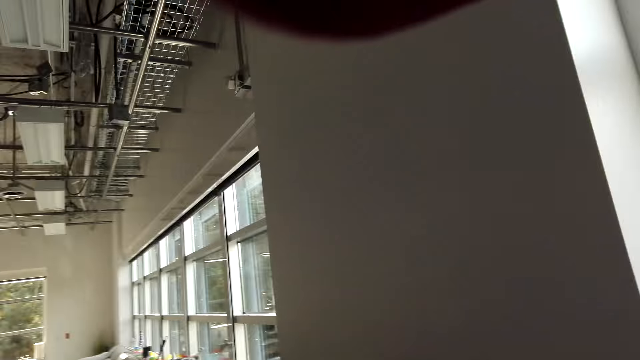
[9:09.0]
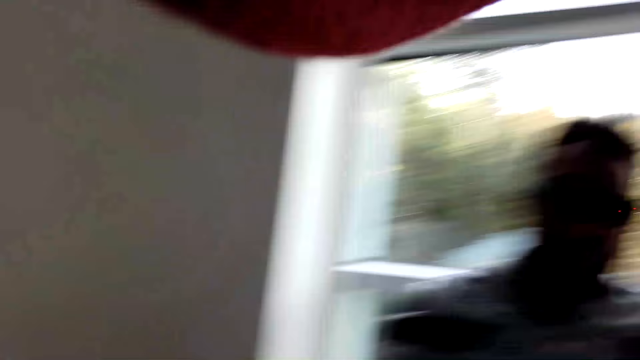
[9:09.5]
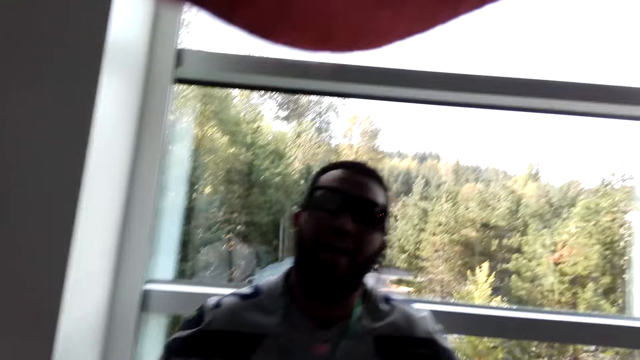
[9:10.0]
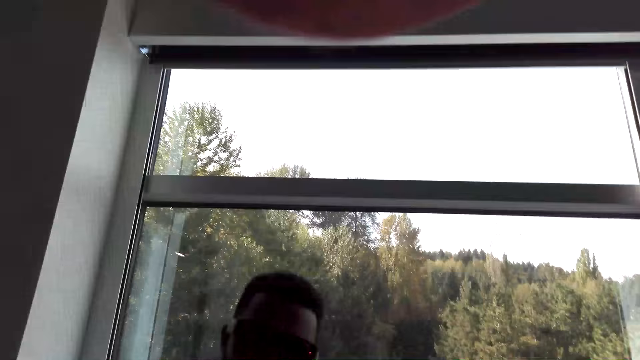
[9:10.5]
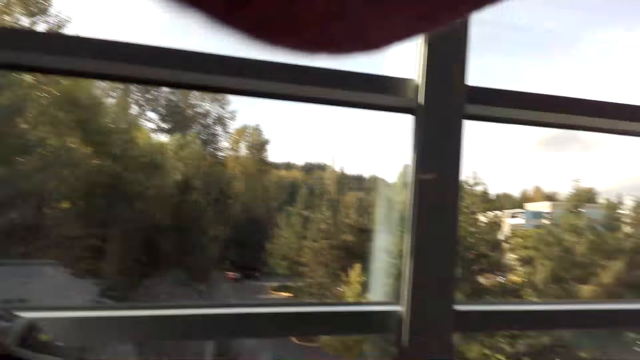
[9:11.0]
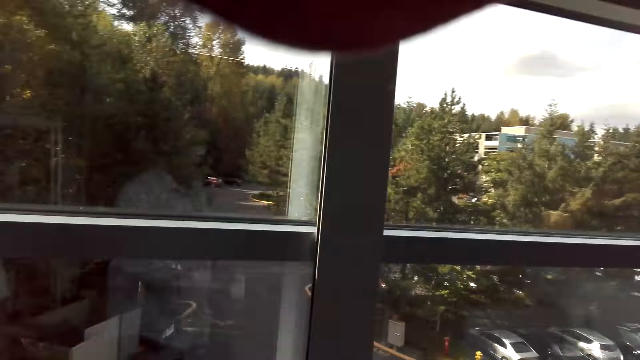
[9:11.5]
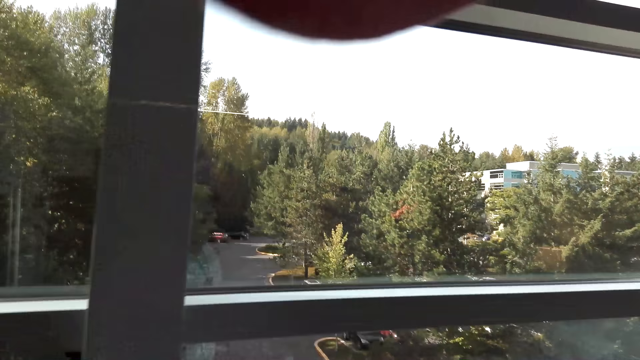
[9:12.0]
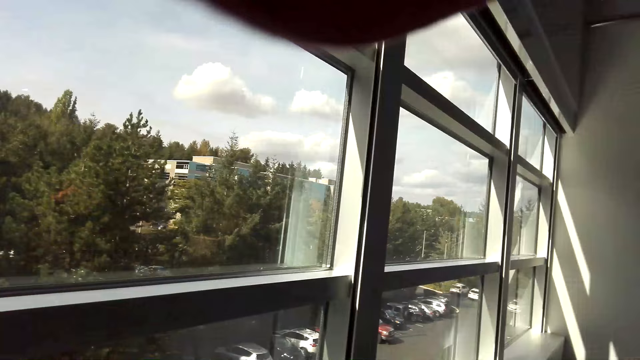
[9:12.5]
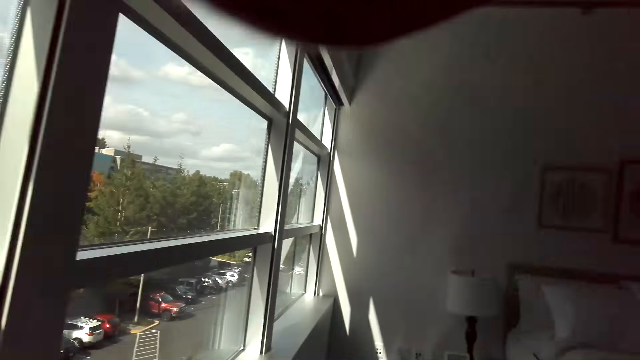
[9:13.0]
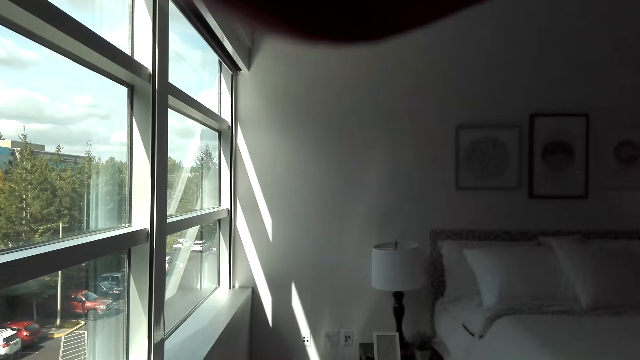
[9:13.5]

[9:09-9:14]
A person raises a hand up.

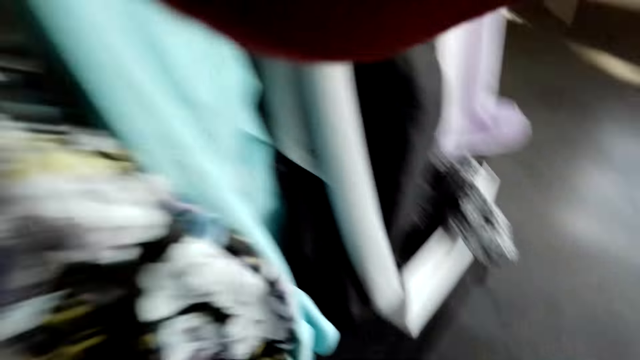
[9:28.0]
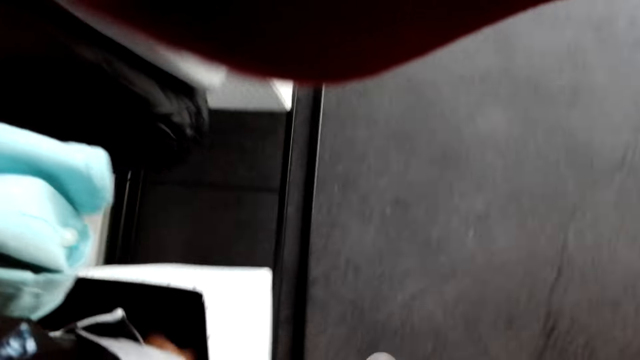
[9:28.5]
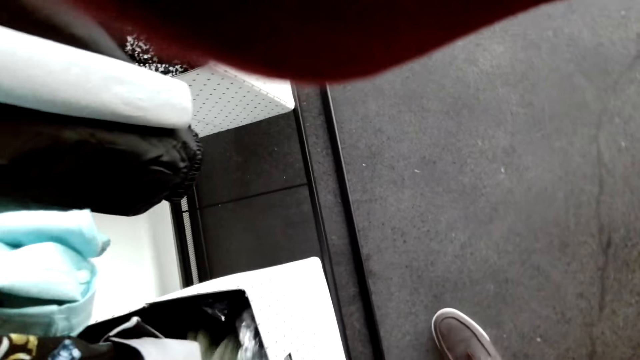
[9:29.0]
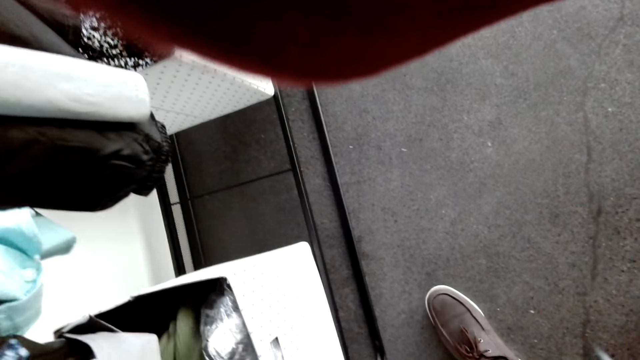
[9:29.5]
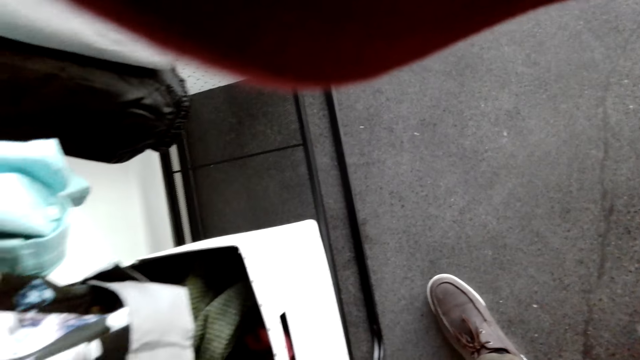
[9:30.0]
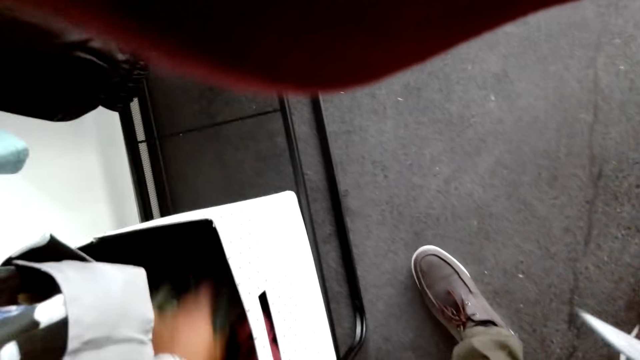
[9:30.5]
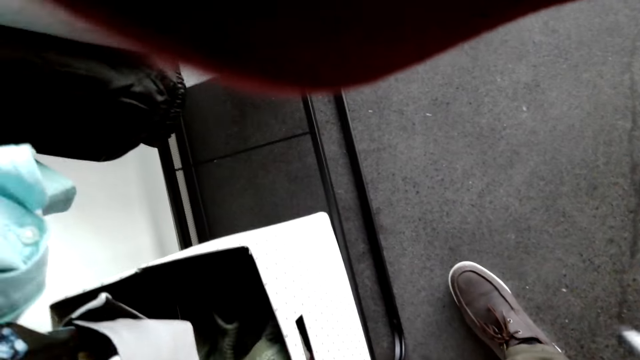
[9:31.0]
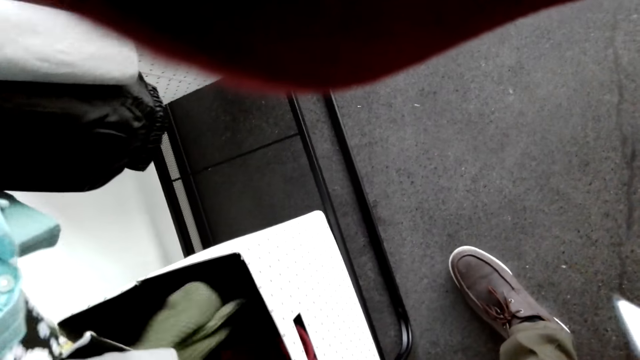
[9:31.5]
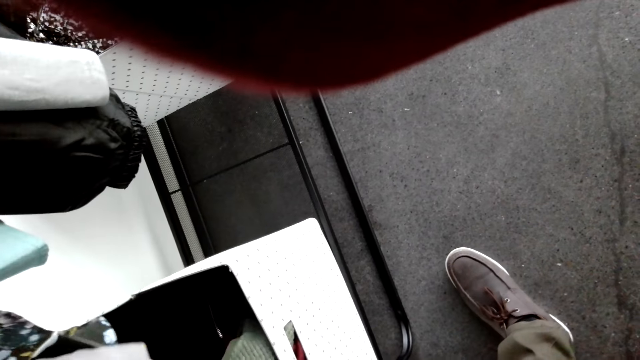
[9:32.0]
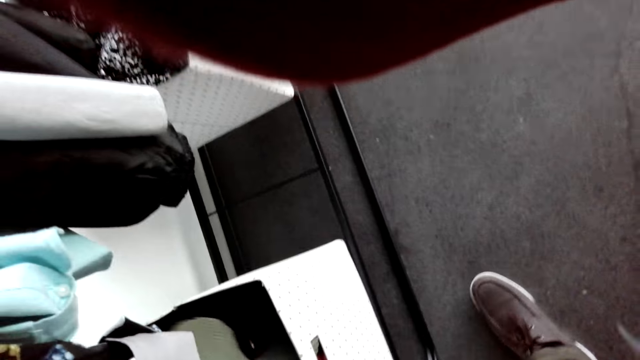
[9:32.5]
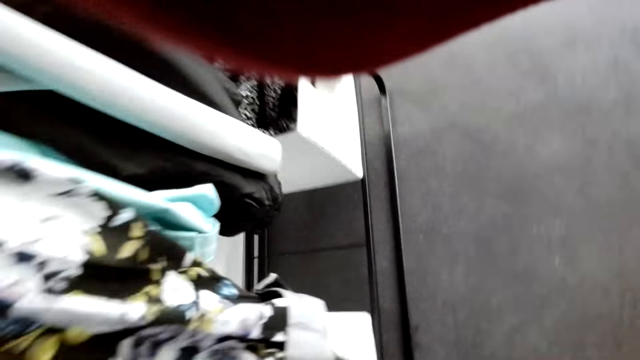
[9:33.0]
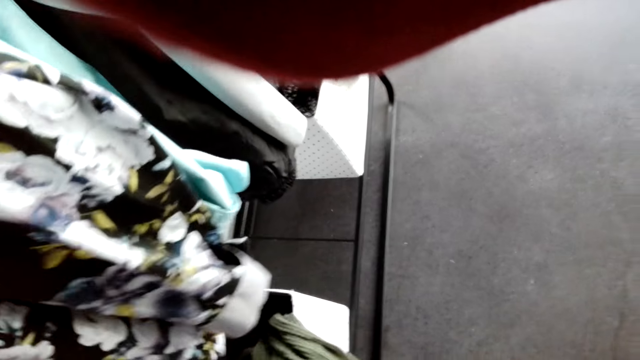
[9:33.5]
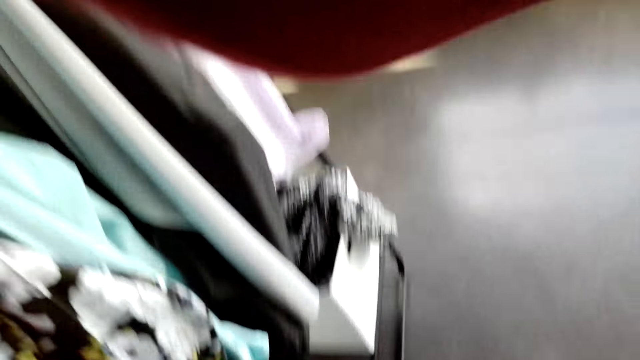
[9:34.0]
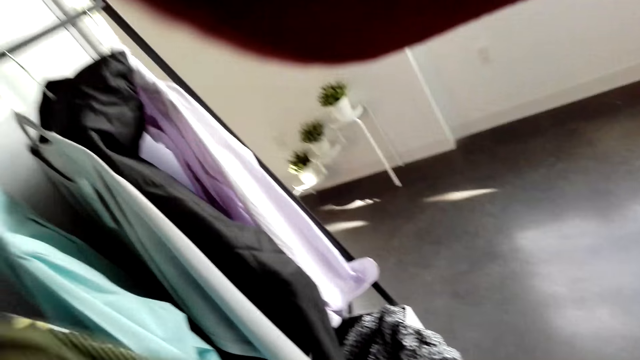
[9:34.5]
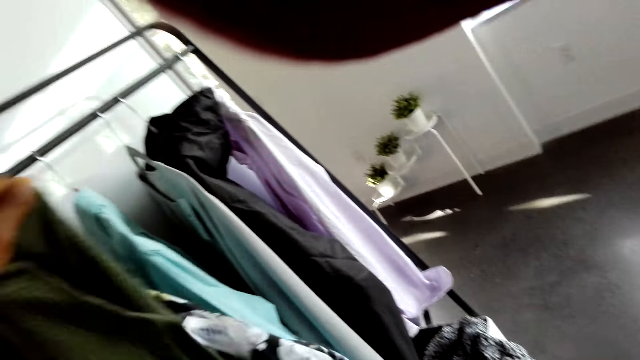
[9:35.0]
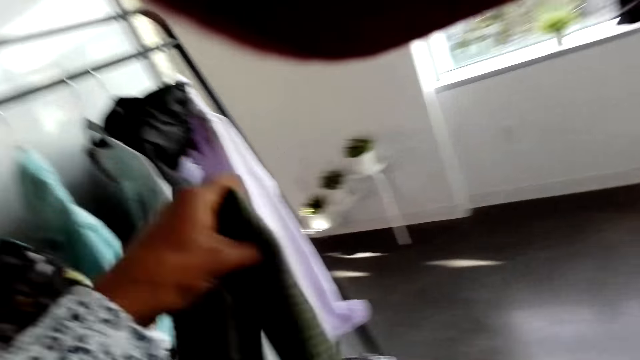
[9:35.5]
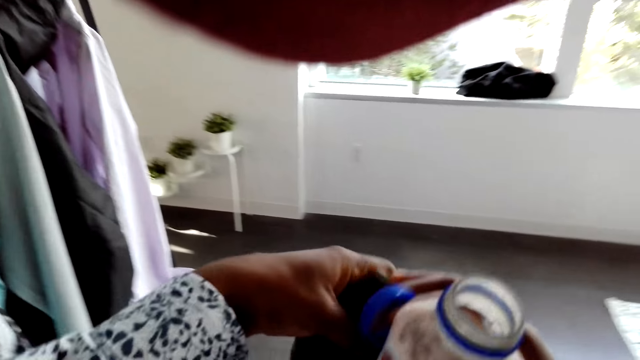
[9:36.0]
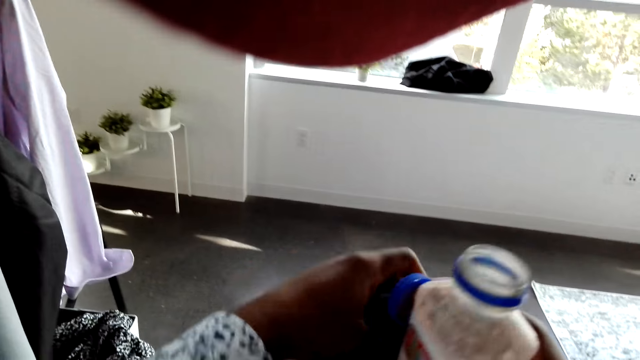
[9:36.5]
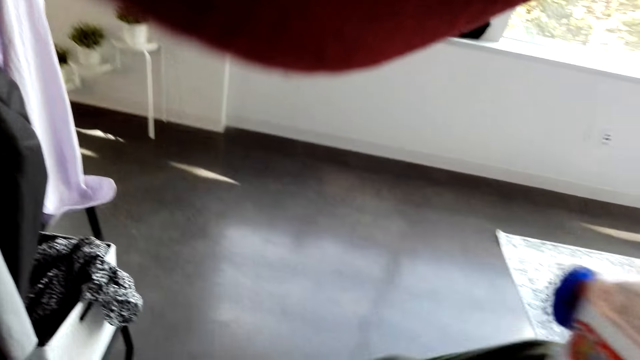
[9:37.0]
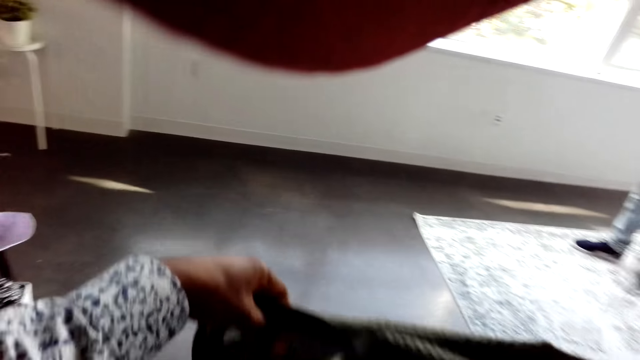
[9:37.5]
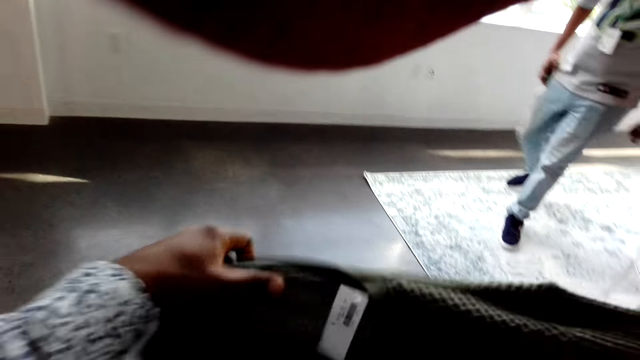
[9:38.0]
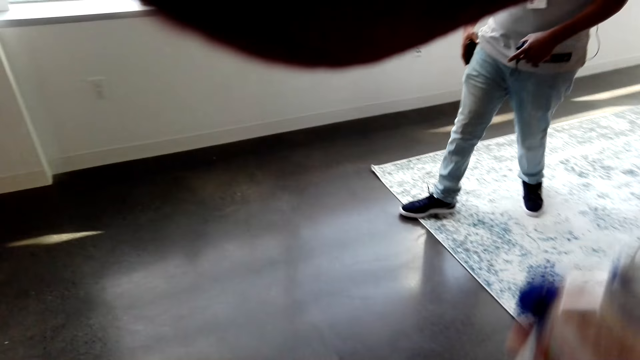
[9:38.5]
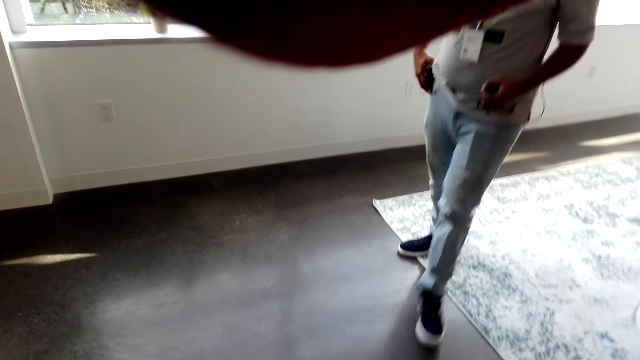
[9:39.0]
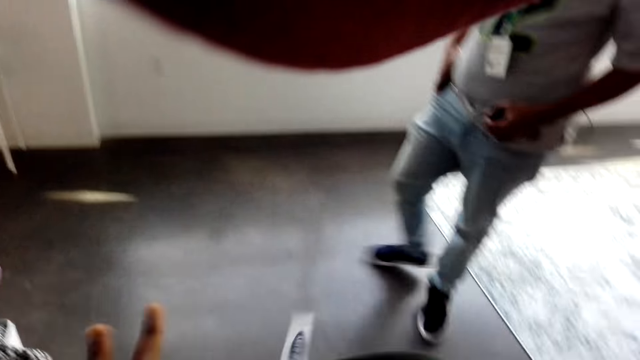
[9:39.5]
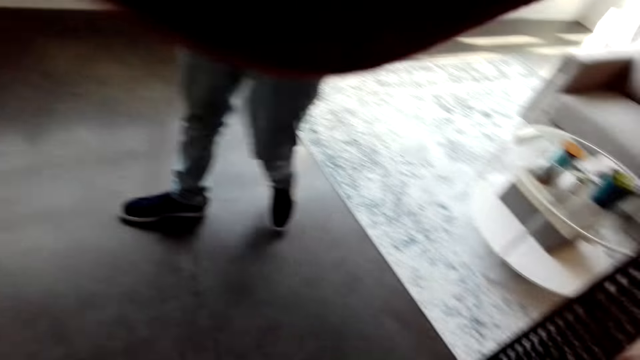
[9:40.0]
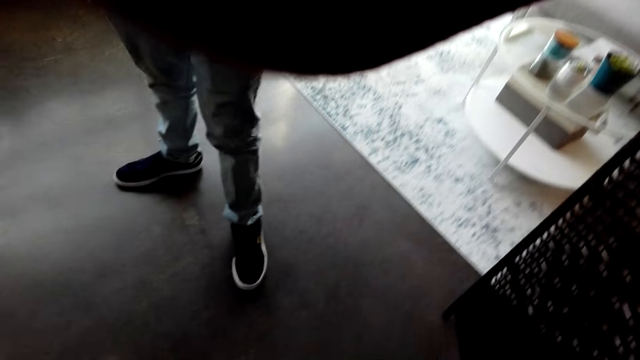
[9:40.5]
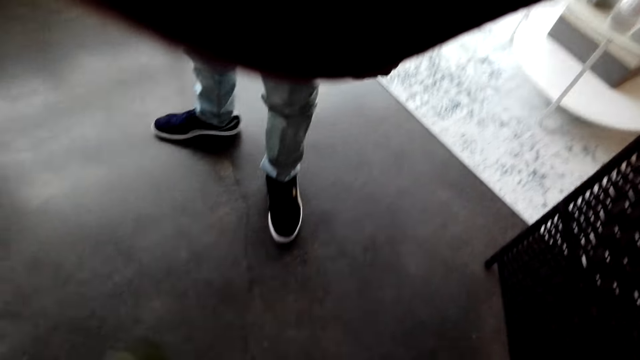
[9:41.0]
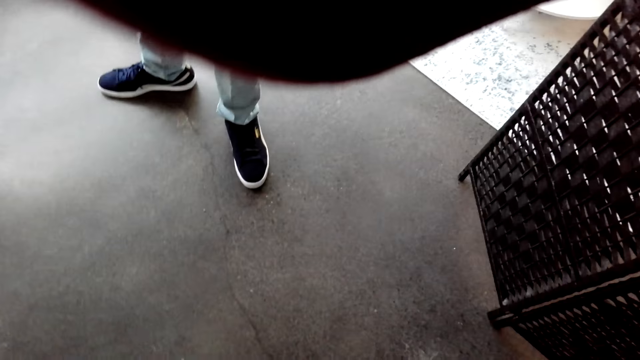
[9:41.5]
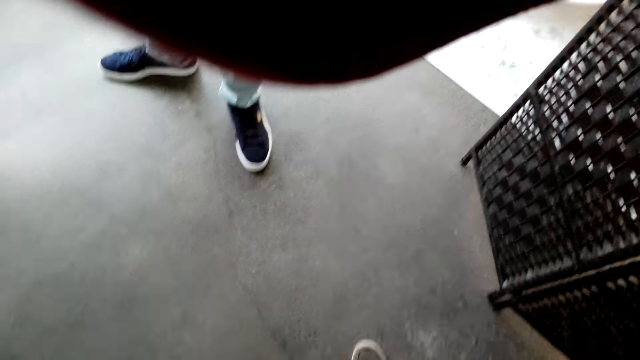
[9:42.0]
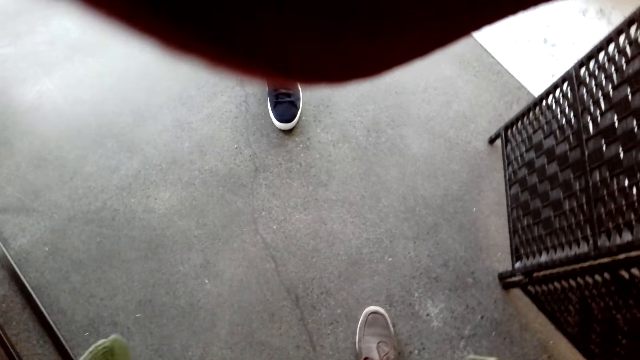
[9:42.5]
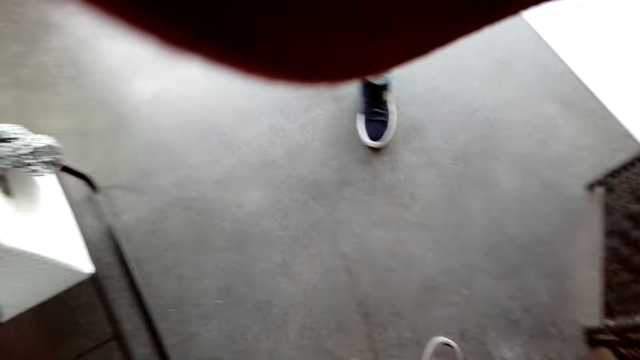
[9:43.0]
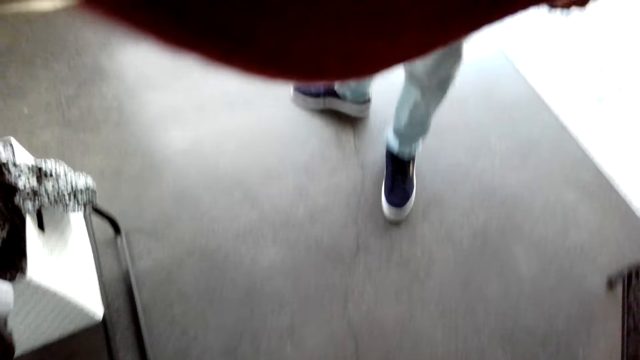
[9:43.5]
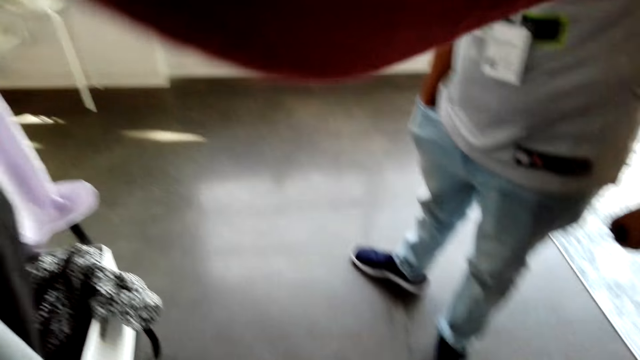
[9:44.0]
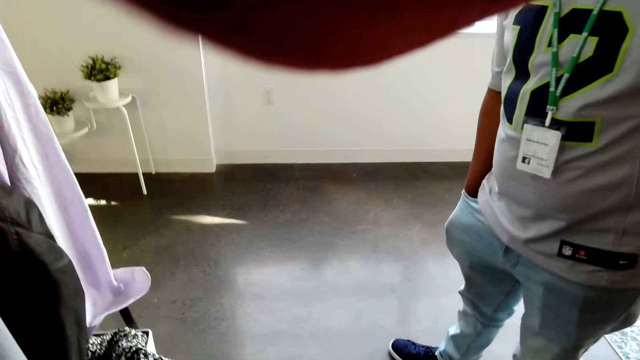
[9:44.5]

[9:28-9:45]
The camera wearer looks into the box of cloths. They touch the clothes. They pick up a cloth from the box. They stare at the cloth. A man walks in the house. The camera wearer communicates to the man.
